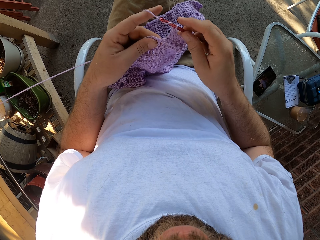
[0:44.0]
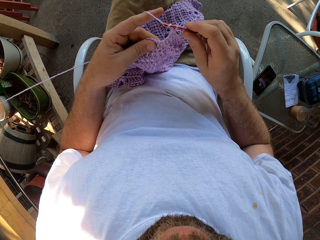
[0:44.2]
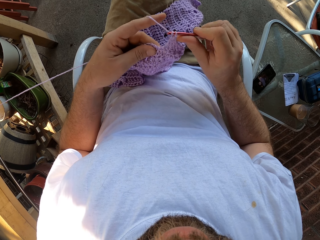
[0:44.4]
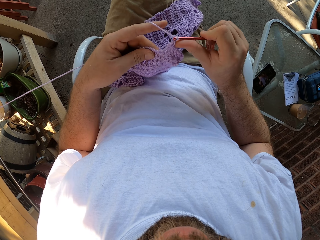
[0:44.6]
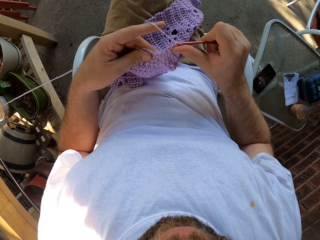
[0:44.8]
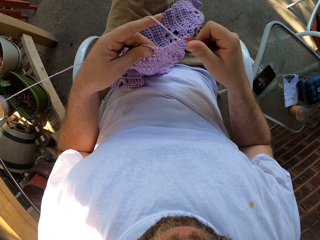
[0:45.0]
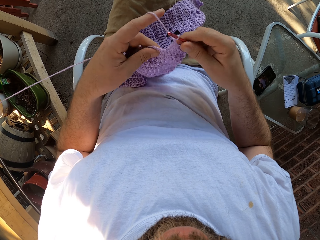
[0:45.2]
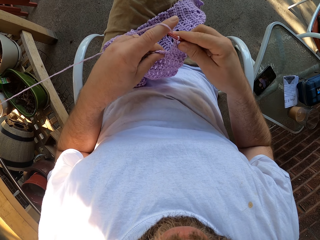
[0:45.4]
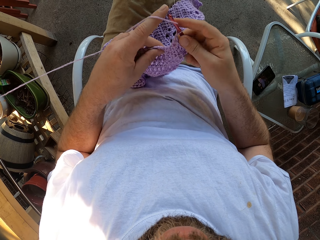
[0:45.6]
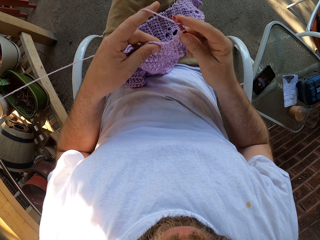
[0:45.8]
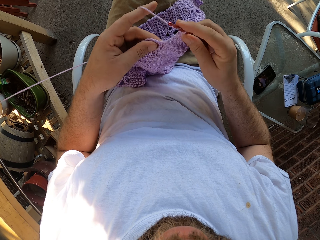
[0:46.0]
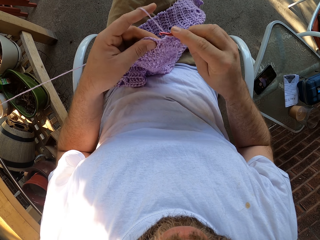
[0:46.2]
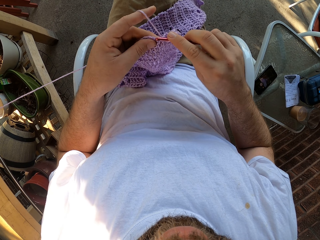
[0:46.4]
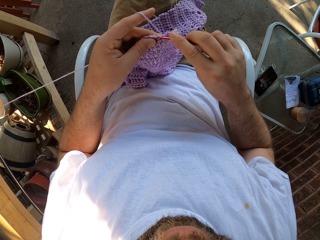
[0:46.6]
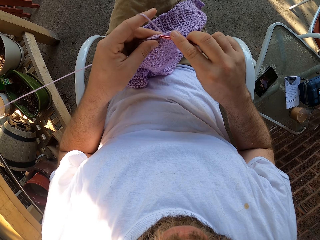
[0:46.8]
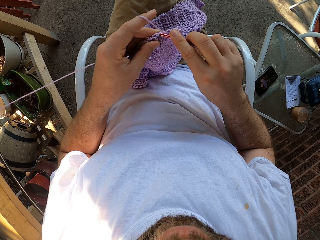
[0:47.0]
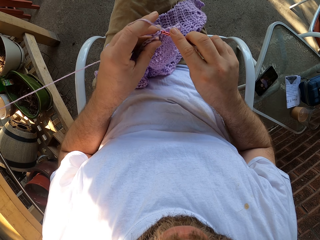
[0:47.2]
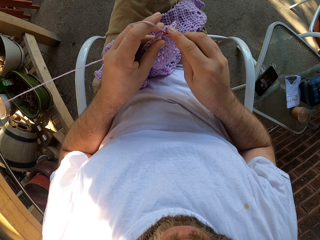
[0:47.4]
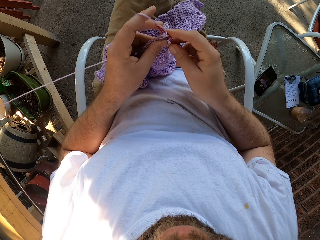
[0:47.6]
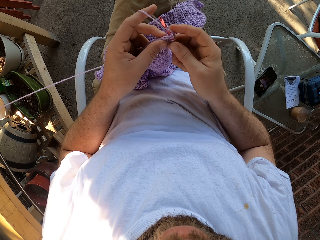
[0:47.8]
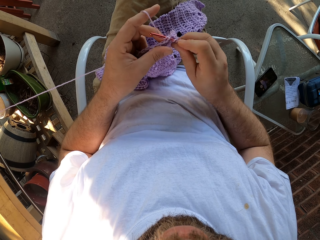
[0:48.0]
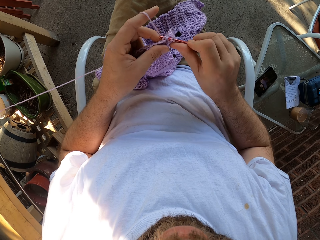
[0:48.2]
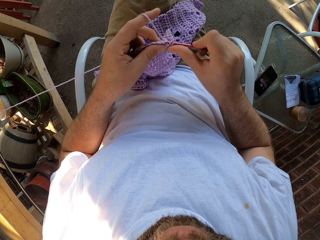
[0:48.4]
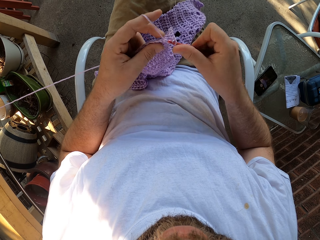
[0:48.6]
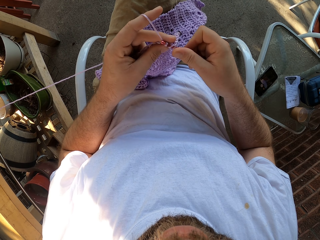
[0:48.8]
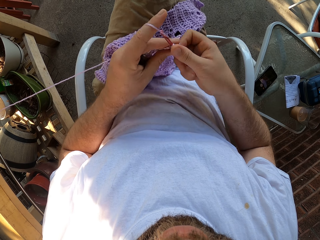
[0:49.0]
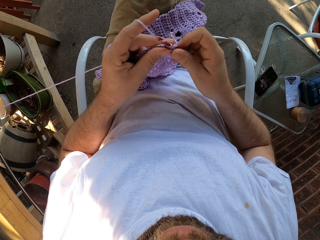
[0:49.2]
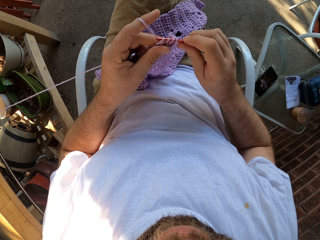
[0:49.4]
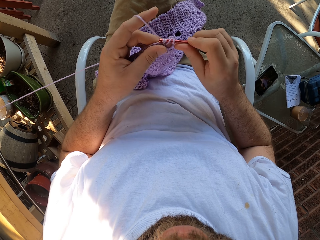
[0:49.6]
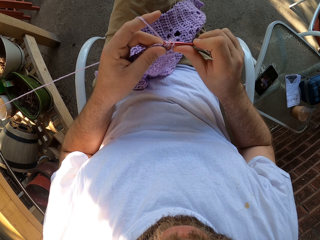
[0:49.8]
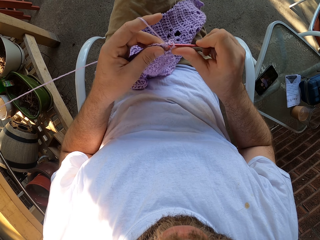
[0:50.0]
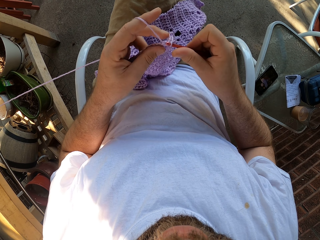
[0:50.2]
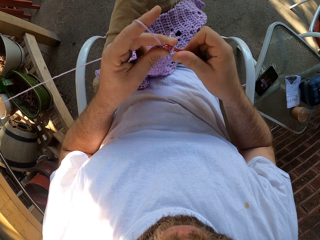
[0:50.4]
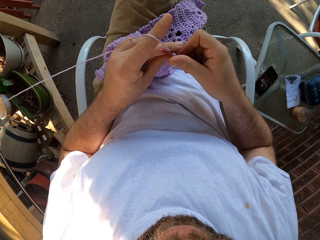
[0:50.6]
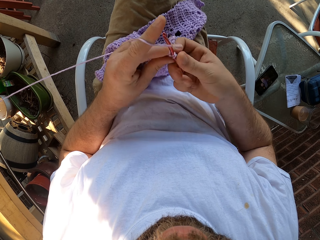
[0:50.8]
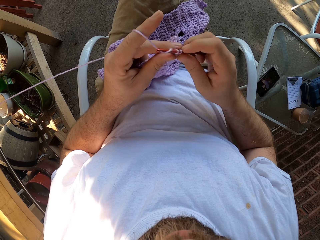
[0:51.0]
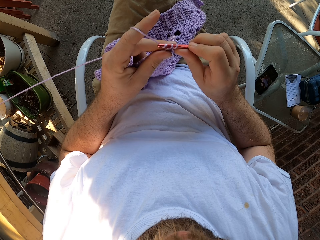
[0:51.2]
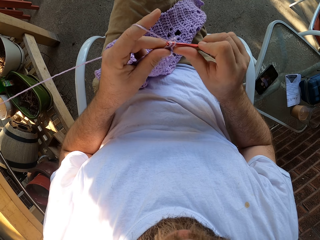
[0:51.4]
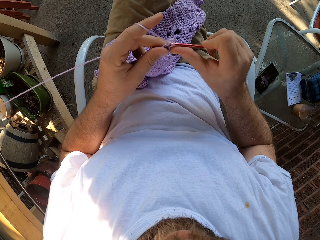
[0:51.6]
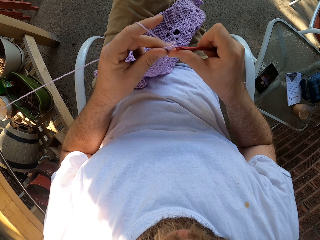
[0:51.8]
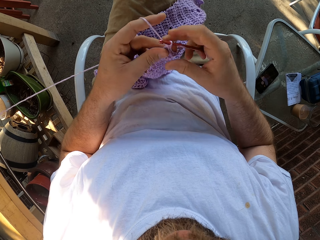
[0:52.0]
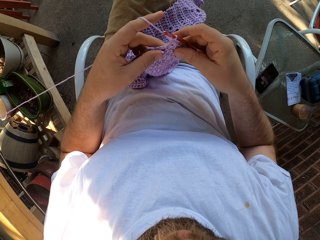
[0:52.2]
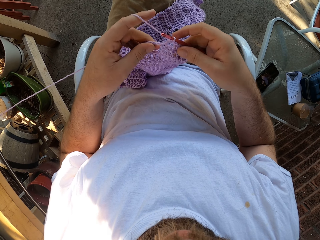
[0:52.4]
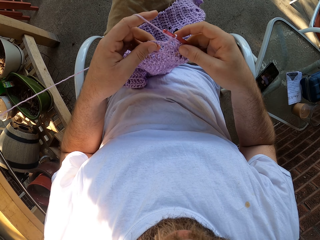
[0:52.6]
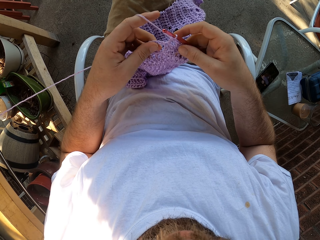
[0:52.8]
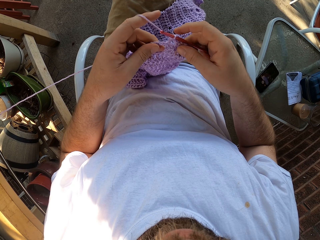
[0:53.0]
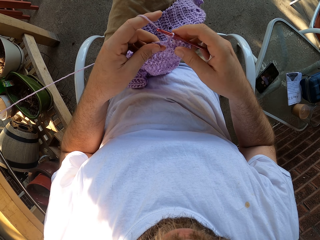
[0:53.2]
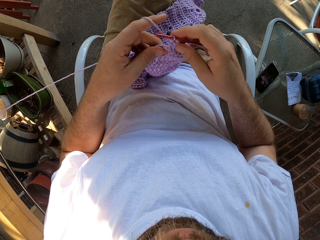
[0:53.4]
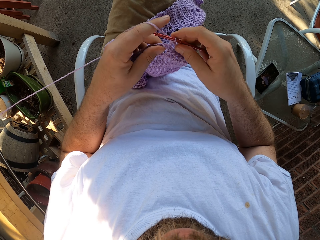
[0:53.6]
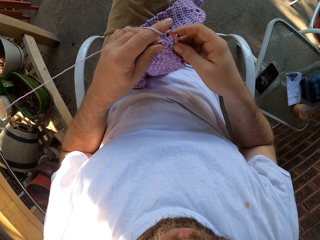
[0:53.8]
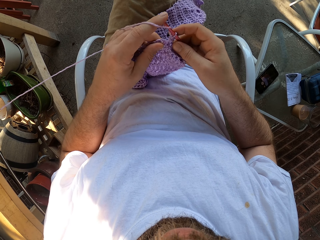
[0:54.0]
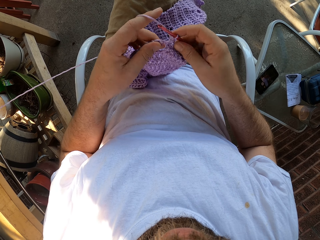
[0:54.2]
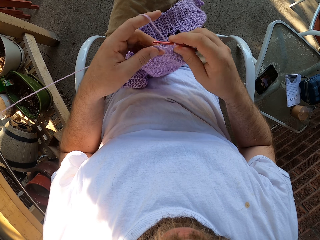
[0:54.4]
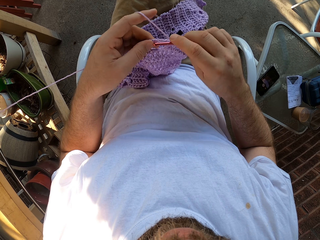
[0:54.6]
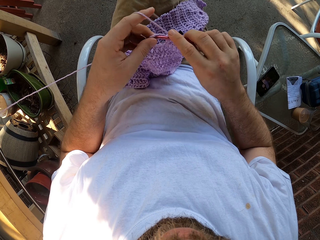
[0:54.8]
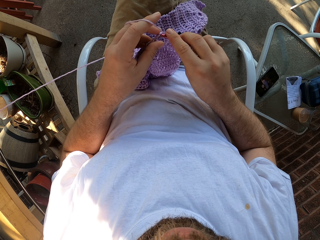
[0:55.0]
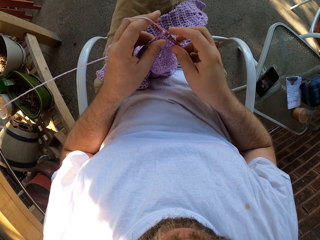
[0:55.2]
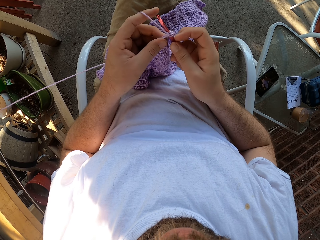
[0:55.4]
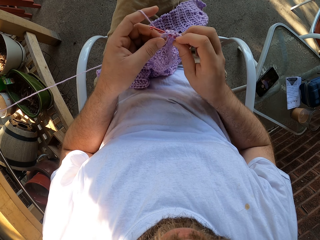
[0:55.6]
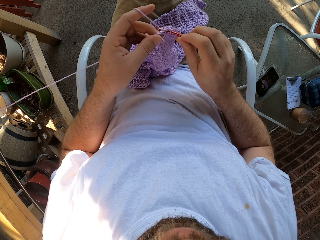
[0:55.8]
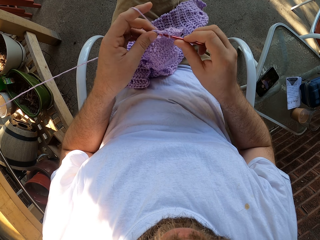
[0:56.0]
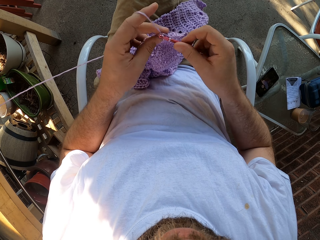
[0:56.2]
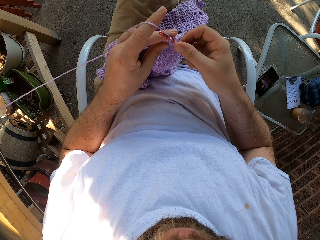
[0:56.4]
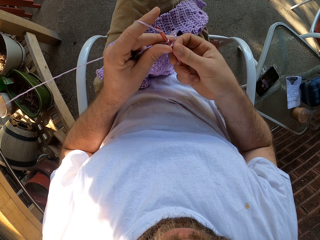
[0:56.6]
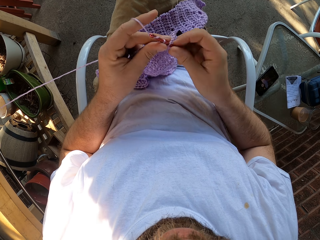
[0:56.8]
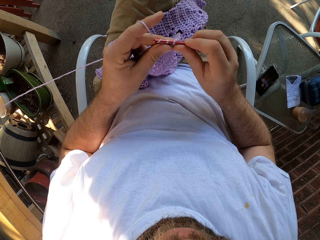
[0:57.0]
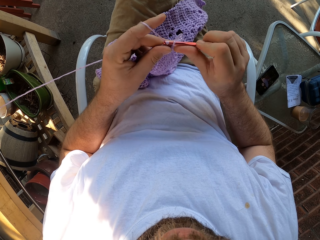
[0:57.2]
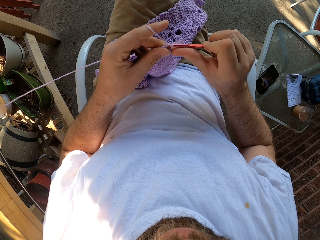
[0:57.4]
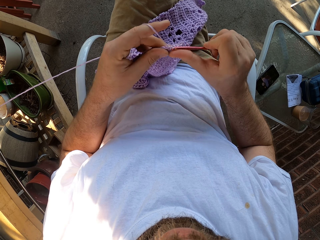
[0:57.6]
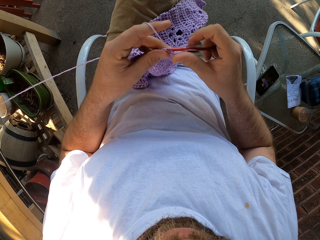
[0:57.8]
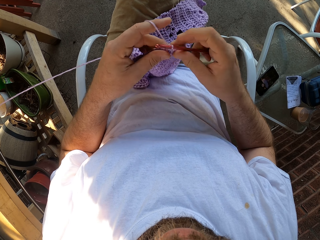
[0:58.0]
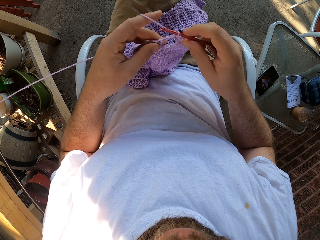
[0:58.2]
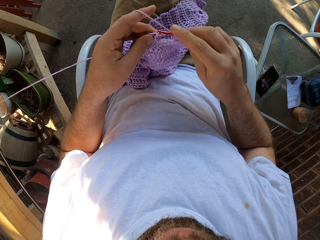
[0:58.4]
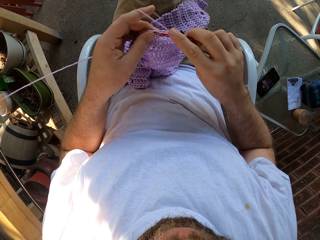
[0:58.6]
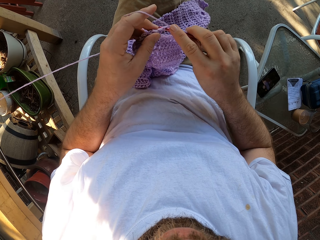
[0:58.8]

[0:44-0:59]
The camera wearer adjusts the fabric. They knit the fabric.

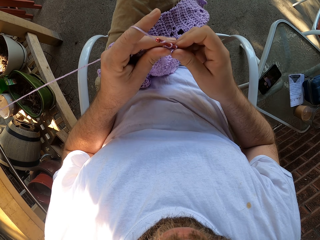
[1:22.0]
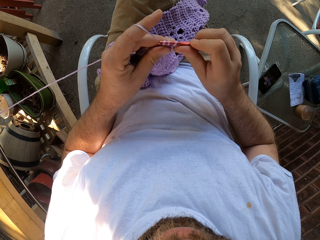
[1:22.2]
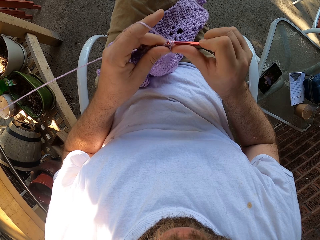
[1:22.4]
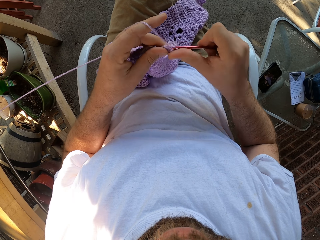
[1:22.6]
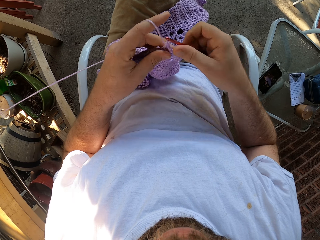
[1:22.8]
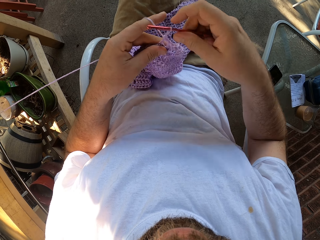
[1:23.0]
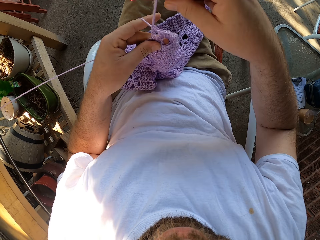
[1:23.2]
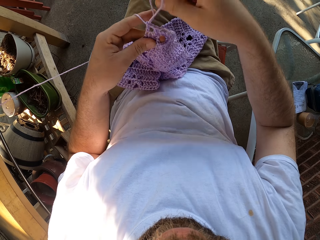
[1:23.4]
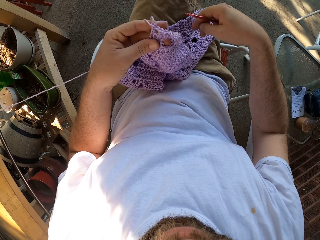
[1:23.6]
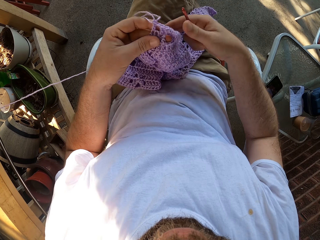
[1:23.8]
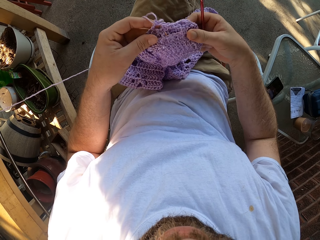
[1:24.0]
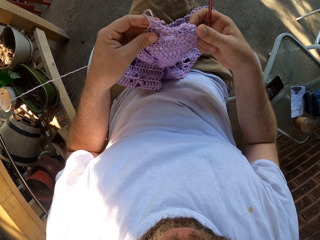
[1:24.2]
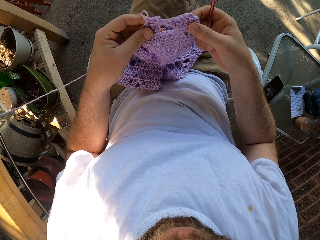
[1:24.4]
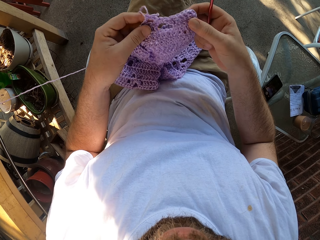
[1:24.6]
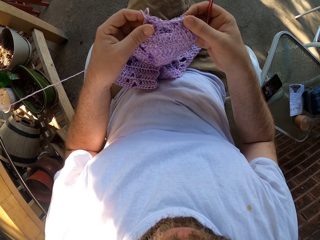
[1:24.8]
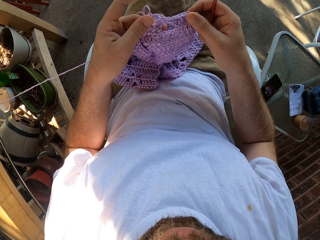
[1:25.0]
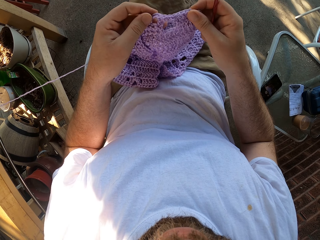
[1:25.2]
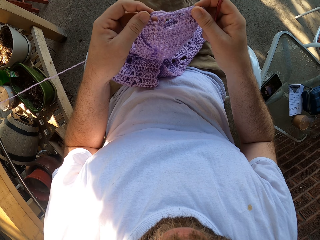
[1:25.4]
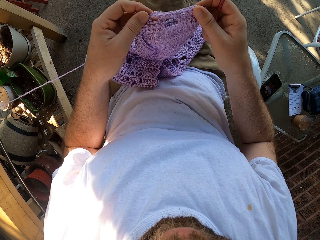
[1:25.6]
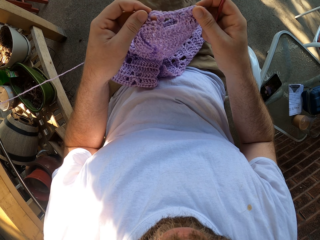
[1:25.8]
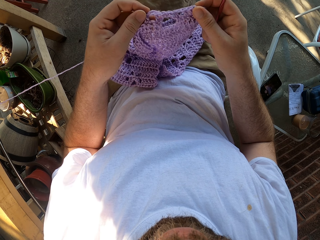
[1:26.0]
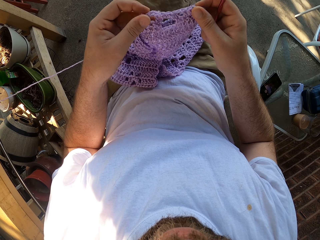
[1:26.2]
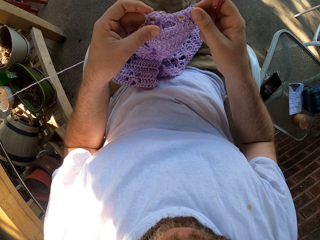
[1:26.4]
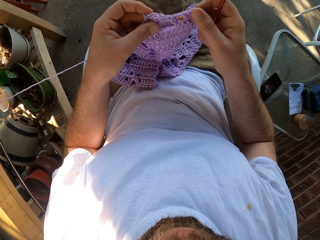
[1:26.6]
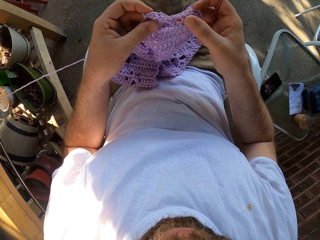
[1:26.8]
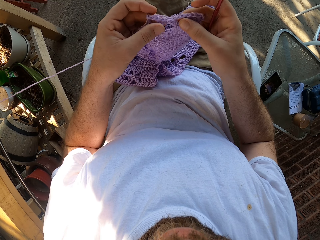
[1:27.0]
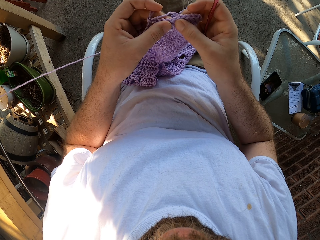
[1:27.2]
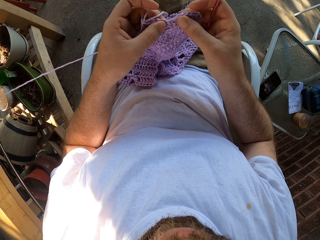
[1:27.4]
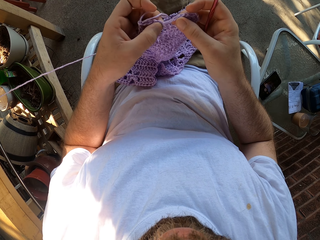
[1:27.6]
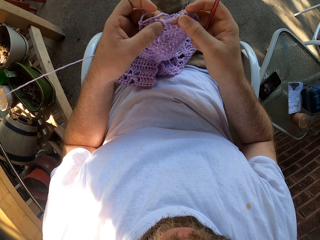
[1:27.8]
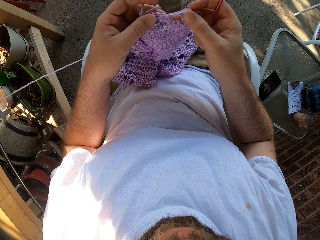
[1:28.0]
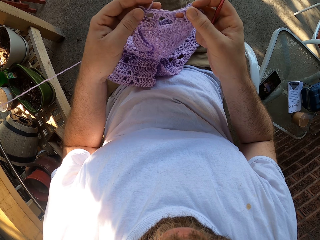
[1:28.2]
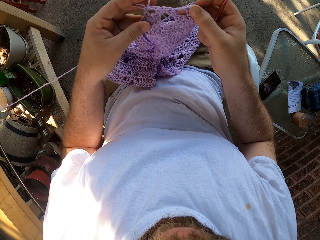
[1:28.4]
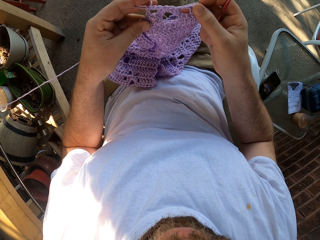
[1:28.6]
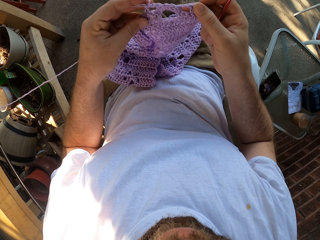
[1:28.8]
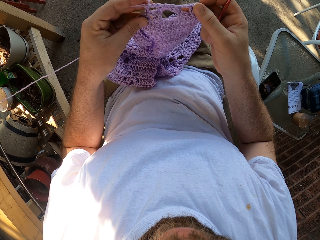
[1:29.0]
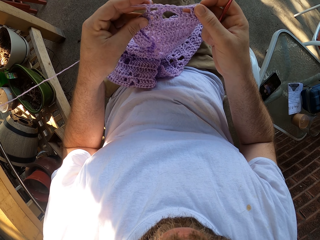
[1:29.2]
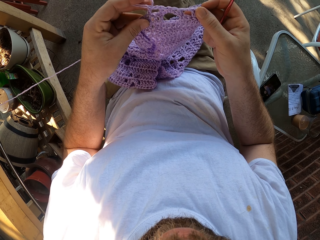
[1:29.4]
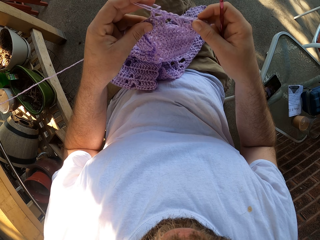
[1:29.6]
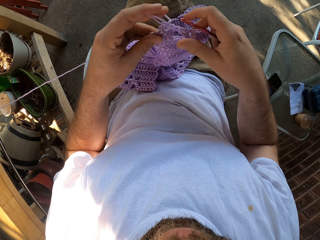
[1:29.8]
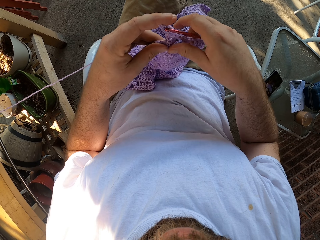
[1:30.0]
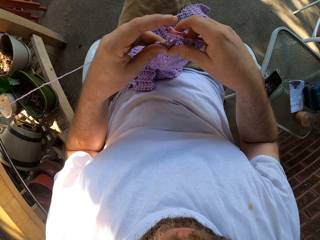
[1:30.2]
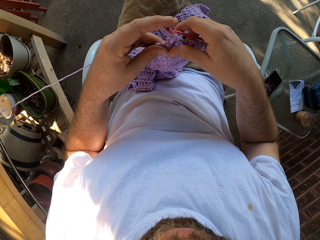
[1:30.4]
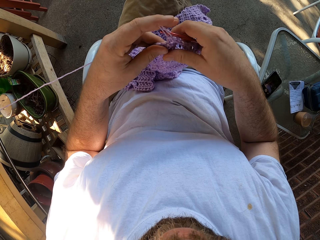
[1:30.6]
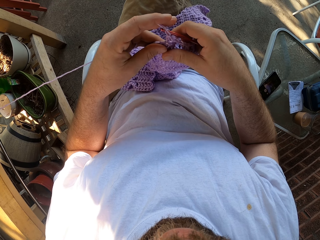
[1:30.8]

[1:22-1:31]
The camera wearer adjusts the fabric. They stretch the crochet with both hands.
